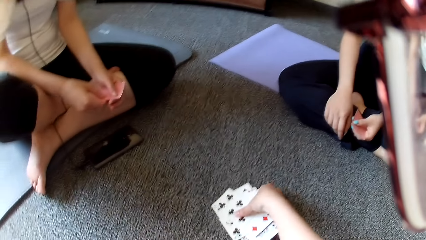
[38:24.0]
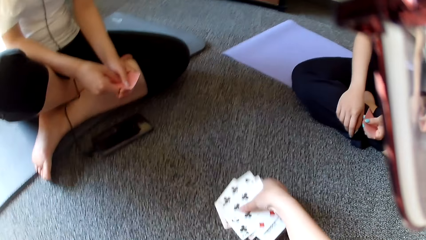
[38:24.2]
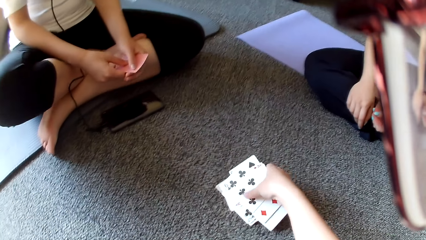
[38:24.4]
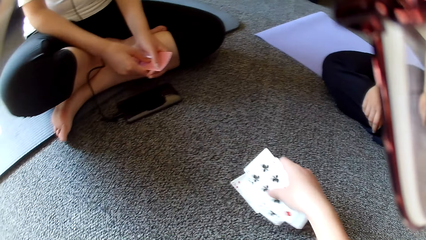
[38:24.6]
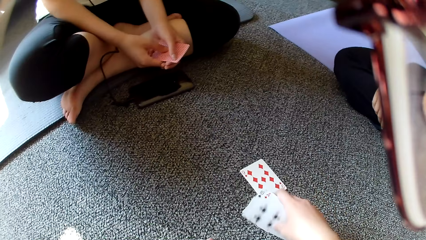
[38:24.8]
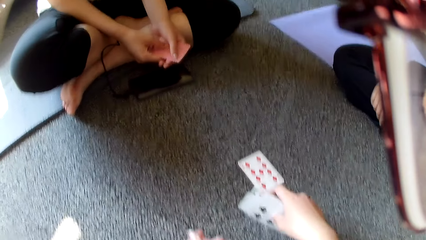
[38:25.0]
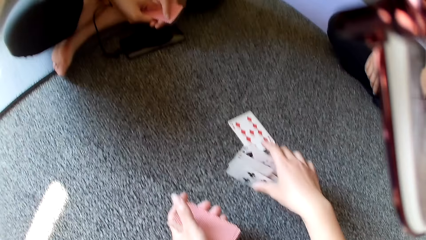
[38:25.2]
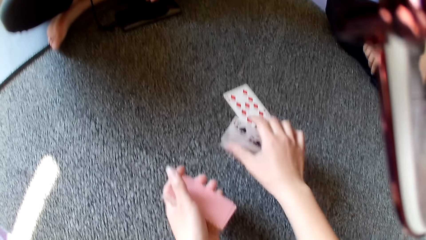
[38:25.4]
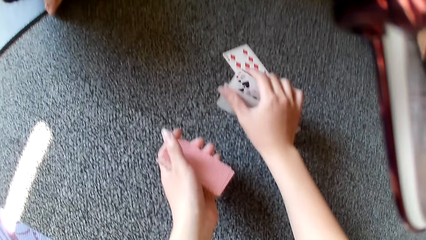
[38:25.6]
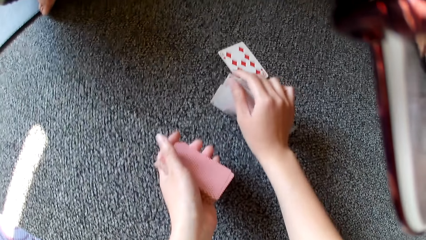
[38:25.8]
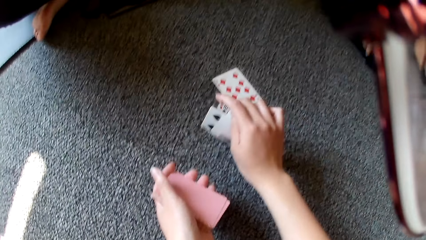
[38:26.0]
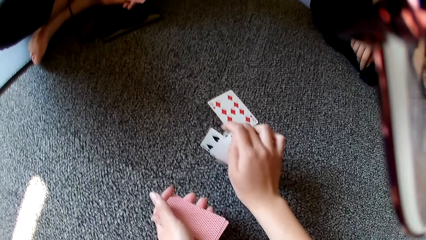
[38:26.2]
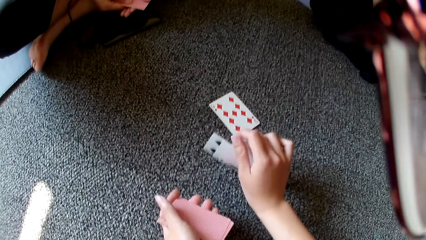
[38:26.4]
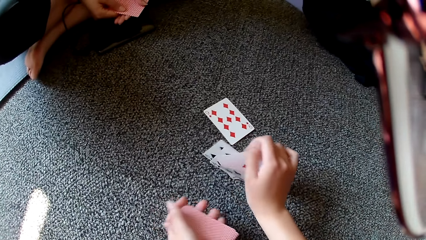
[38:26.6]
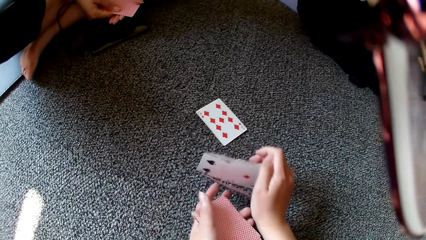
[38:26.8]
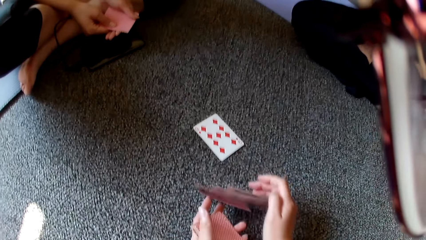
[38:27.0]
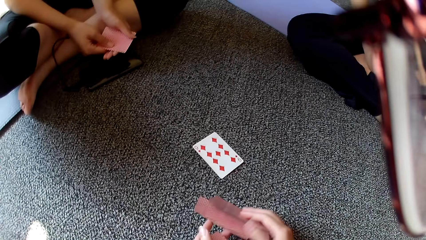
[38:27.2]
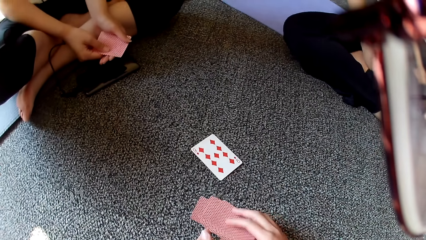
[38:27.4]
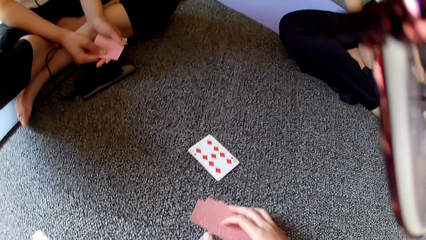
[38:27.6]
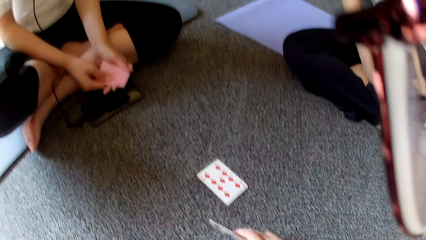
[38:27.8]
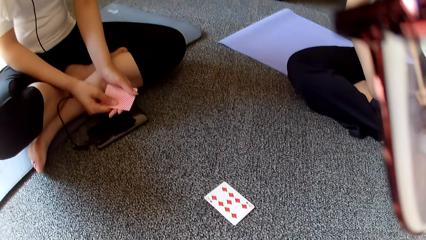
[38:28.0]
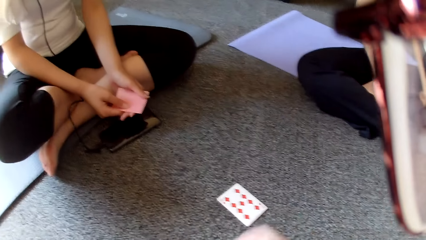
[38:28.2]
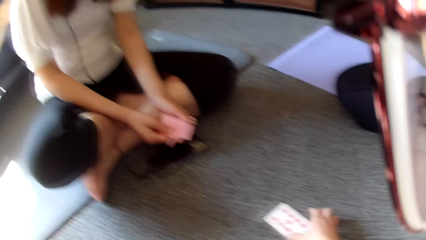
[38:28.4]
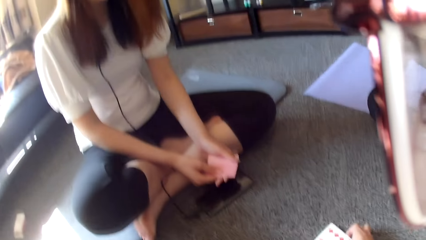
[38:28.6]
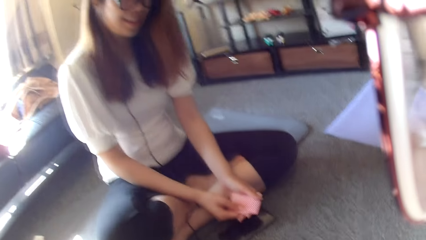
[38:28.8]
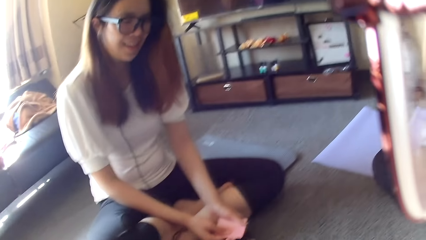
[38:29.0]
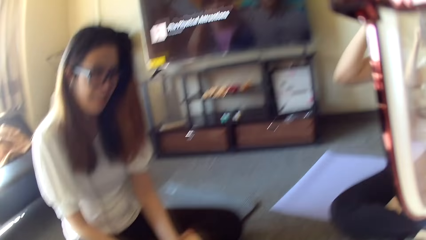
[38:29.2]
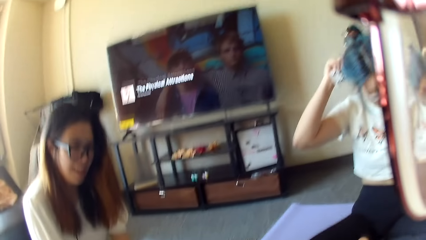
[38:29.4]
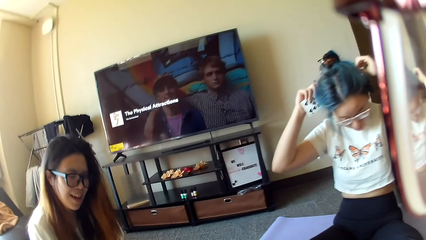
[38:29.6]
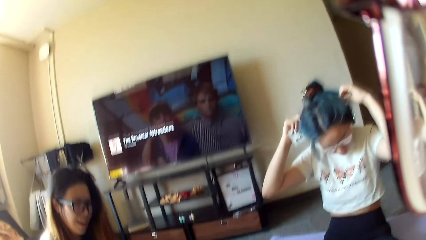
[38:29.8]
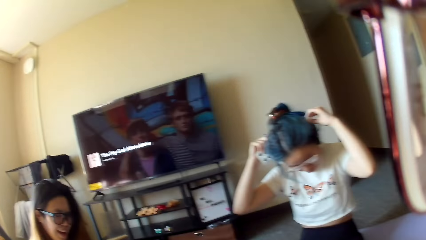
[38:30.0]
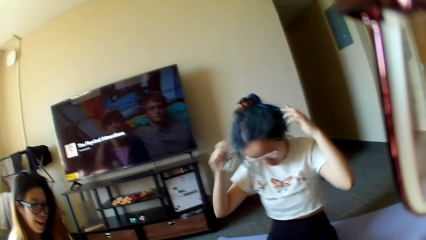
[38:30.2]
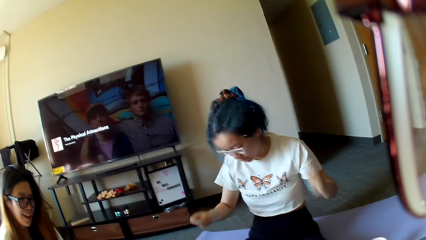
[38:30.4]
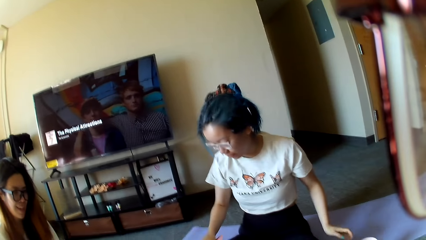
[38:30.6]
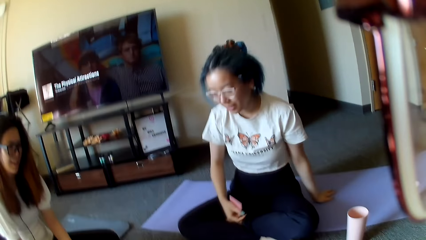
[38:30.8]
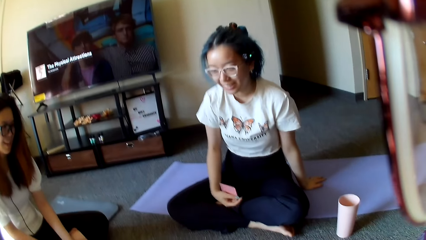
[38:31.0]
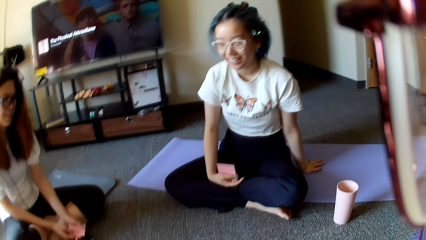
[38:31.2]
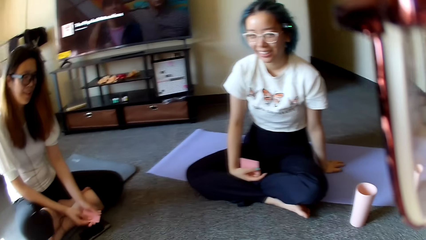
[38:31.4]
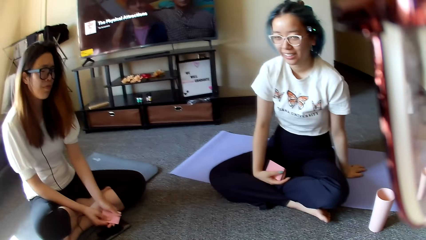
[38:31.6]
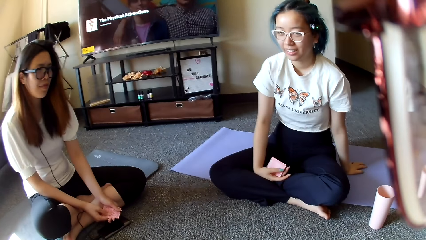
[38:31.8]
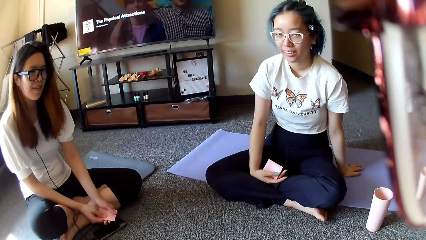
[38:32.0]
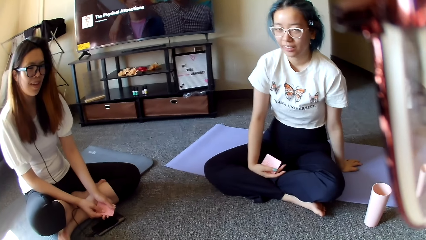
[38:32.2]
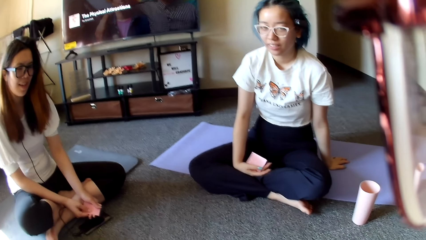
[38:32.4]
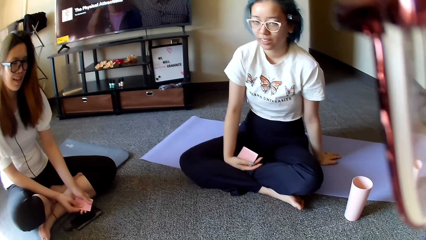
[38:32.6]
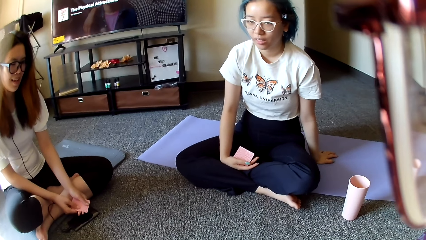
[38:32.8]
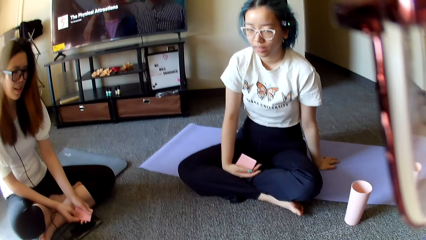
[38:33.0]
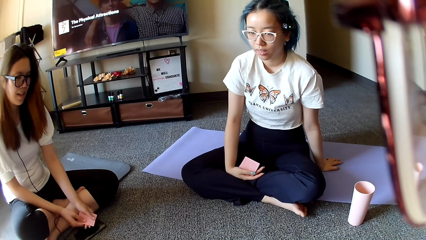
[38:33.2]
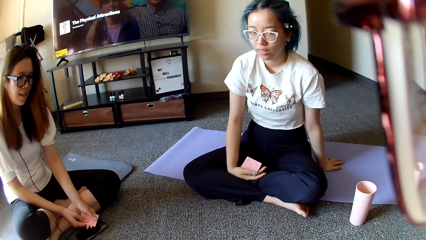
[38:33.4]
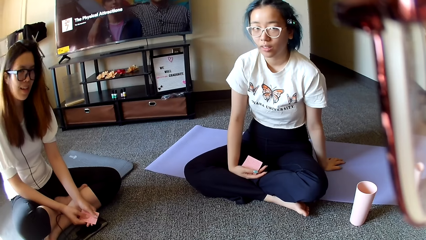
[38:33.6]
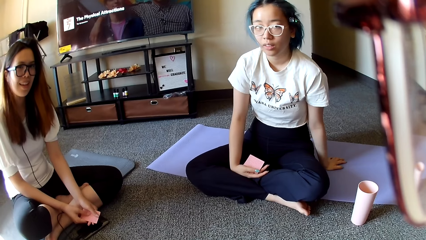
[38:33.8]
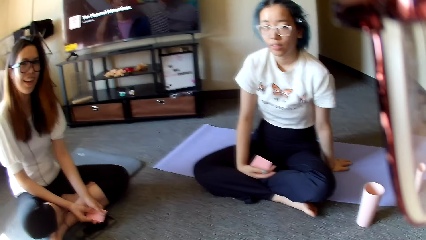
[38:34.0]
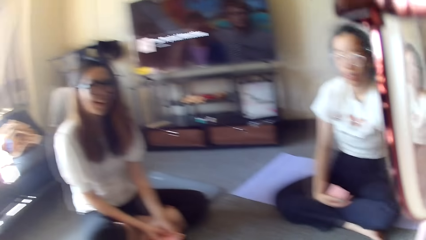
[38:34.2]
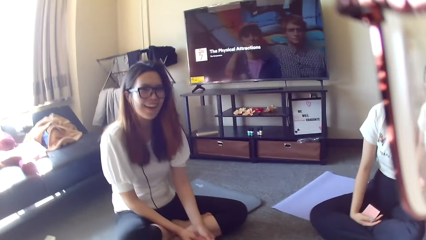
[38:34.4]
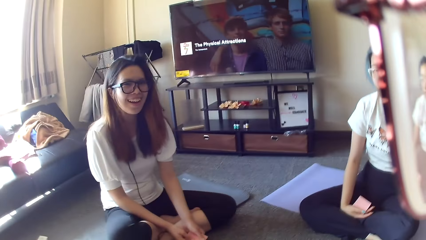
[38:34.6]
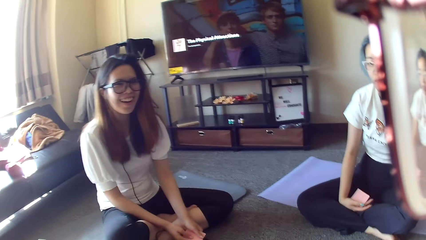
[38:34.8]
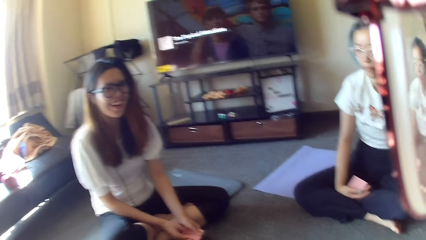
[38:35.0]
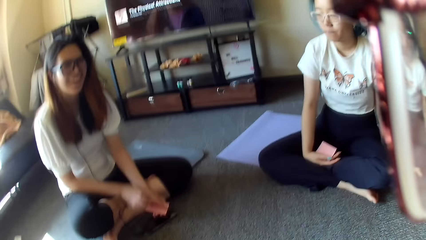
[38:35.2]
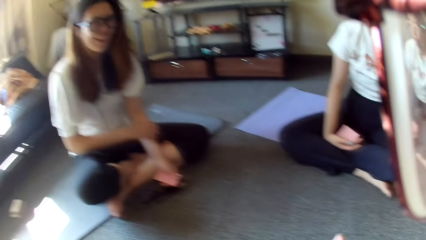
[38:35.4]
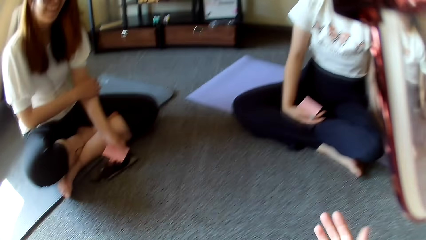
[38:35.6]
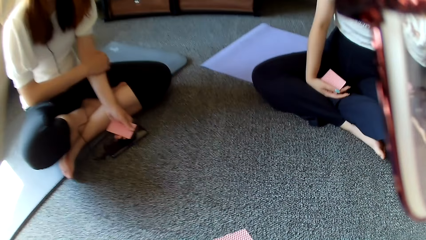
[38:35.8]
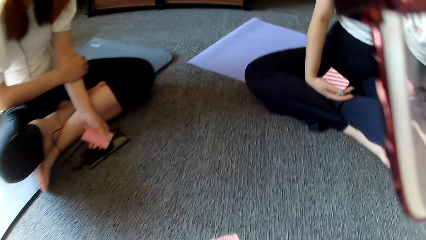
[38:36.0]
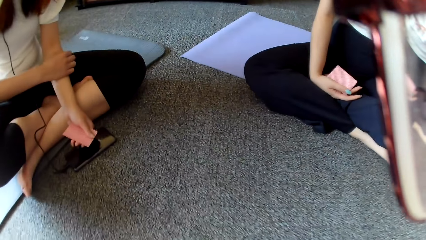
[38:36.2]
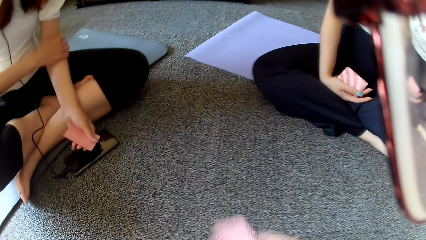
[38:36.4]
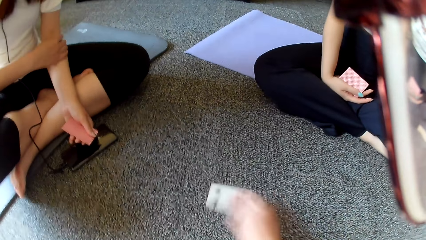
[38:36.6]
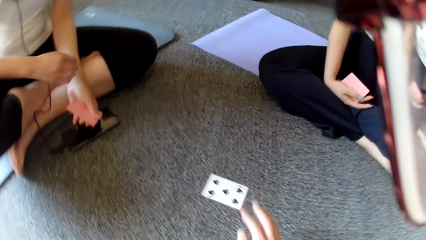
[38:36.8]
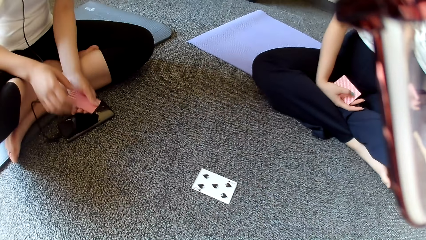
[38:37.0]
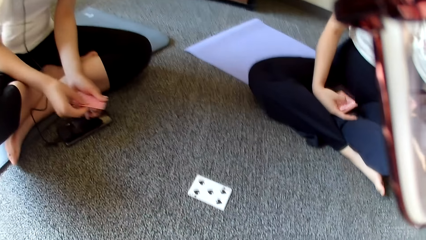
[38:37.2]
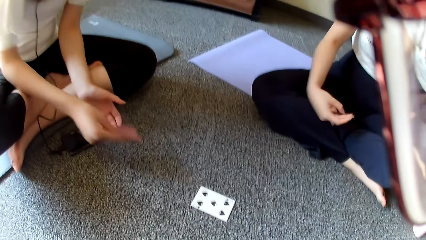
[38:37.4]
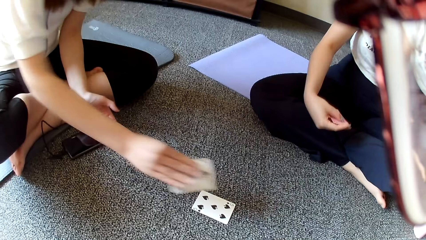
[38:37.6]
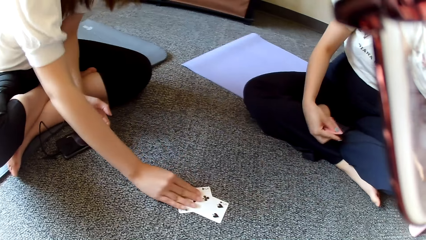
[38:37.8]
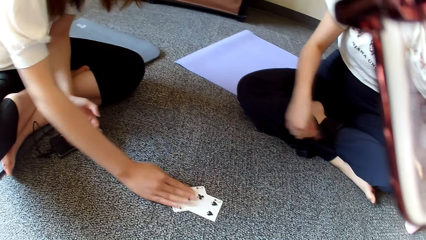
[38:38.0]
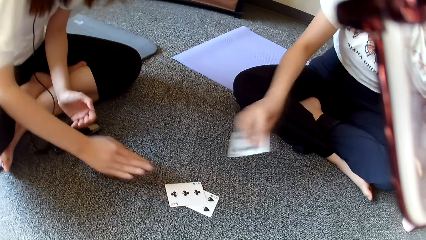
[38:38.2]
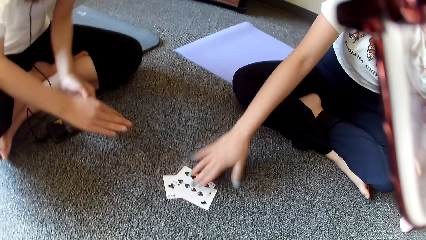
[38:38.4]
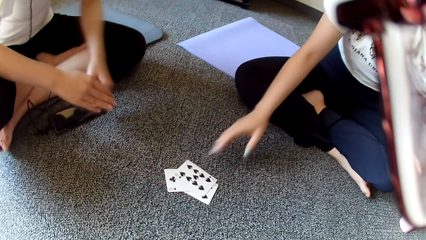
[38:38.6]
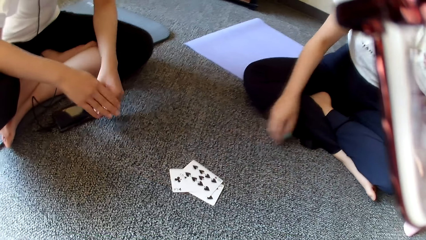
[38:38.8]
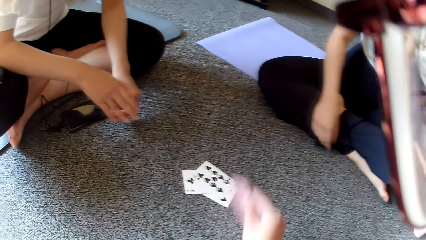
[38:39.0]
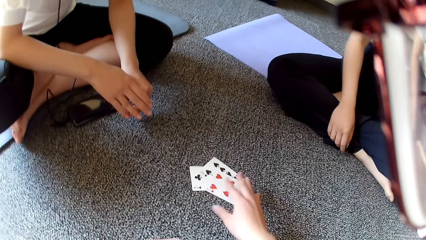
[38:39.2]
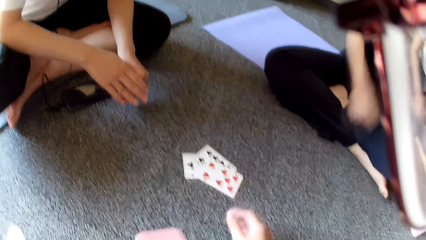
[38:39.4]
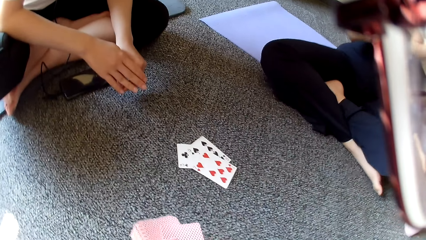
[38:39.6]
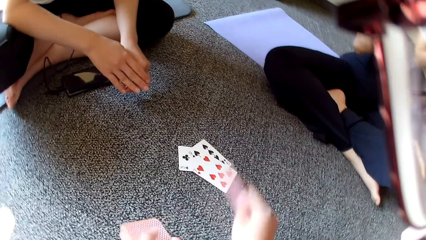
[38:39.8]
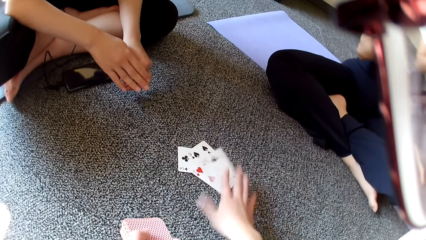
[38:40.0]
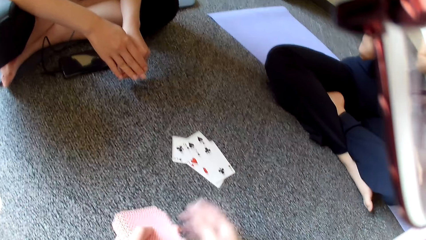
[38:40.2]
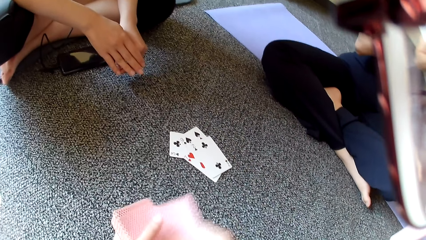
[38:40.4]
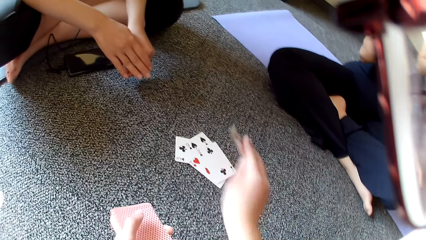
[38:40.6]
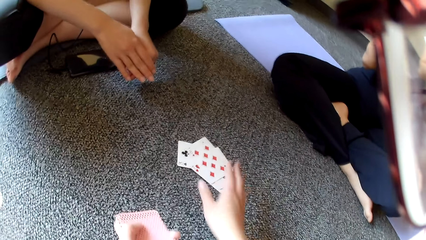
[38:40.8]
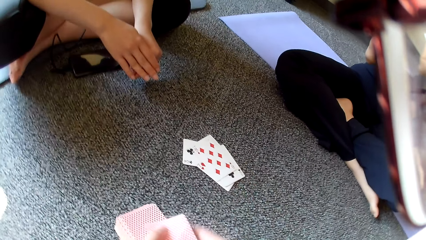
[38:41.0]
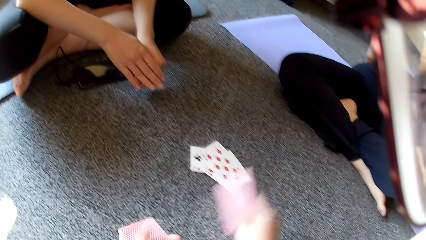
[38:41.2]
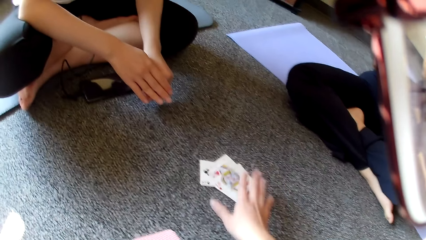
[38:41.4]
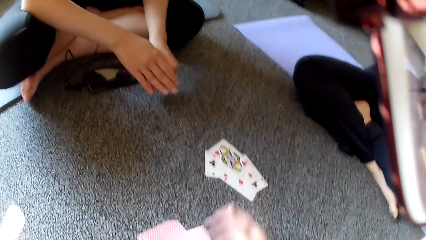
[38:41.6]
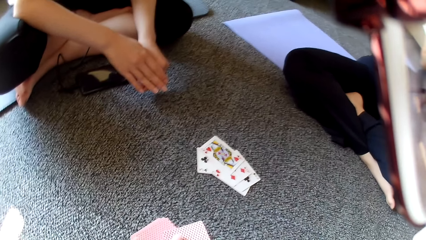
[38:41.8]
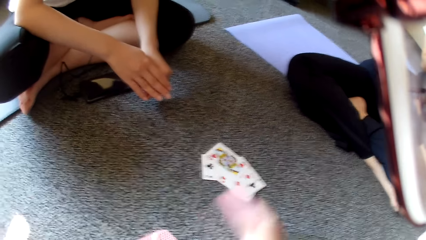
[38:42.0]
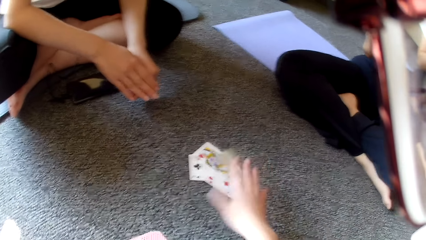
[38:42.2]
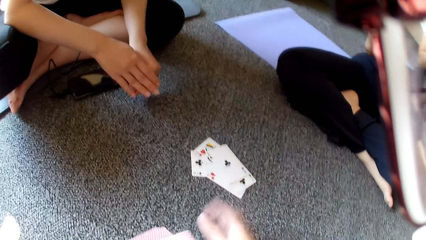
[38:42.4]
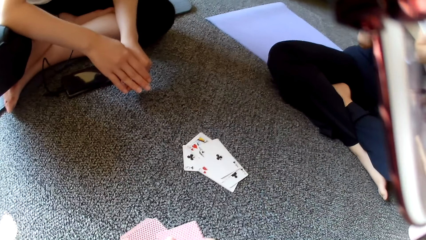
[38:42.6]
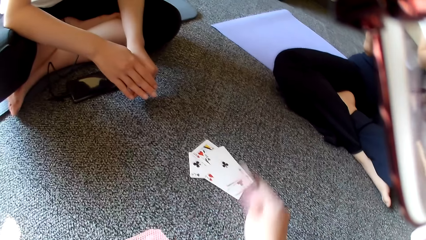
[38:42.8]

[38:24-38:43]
The camera wearer looks around. They pick the cards on the floor. A woman adjusts the headphone and touches the mat. The camera wearer looks around. Another woman scratches her hand. The camera wearer places a card on the floor. The other woman places a card on the floor. The first woman places a card on the floor. The camera wearer places a card on the floor. They count the cards. They place a card on the floor.
